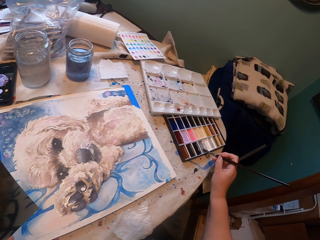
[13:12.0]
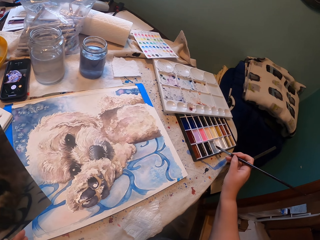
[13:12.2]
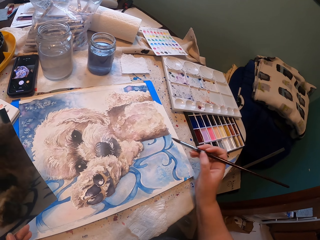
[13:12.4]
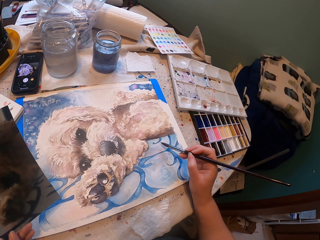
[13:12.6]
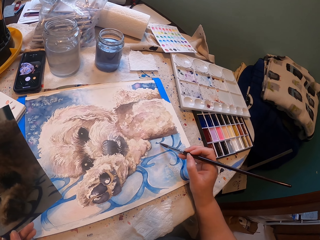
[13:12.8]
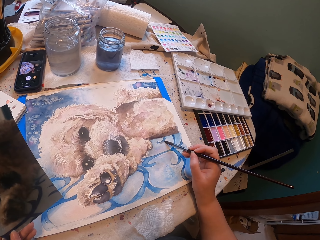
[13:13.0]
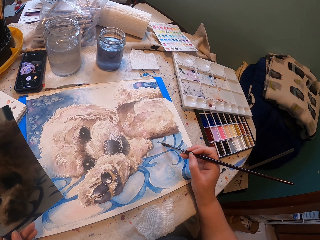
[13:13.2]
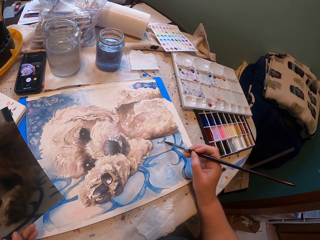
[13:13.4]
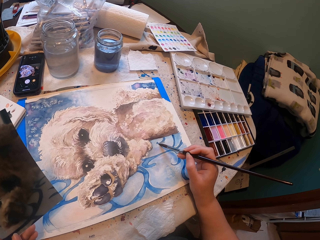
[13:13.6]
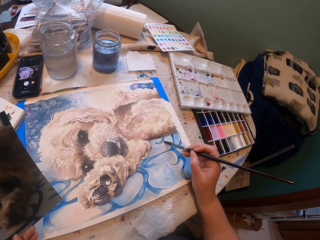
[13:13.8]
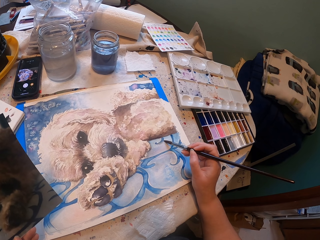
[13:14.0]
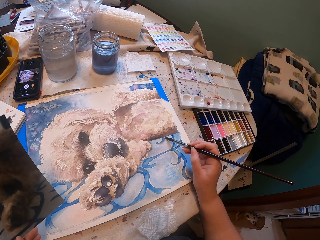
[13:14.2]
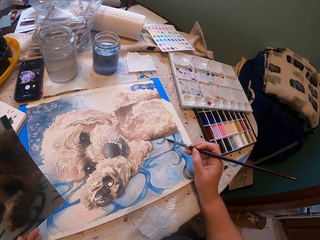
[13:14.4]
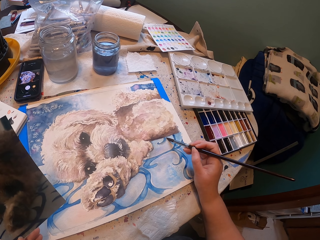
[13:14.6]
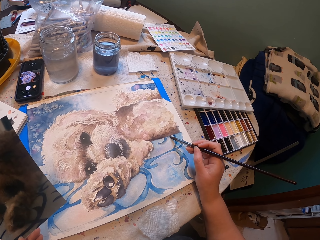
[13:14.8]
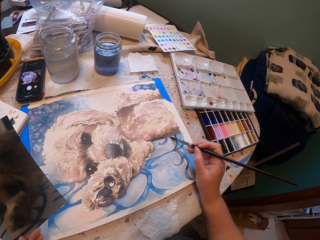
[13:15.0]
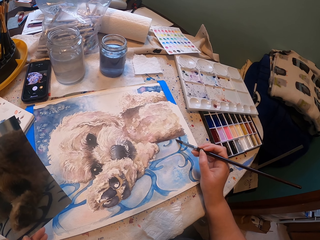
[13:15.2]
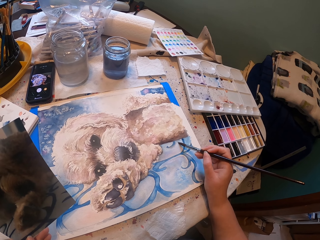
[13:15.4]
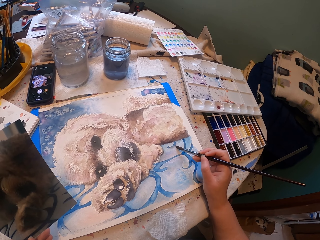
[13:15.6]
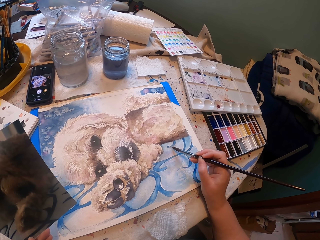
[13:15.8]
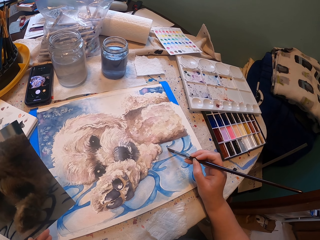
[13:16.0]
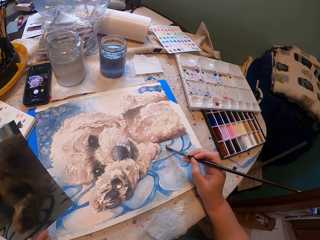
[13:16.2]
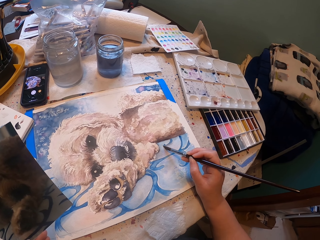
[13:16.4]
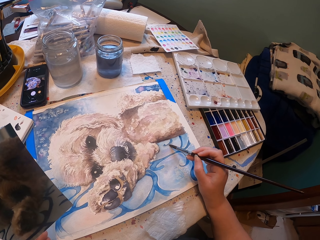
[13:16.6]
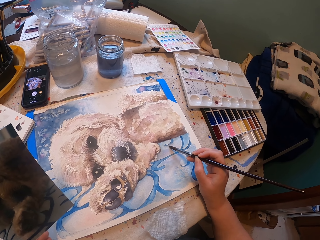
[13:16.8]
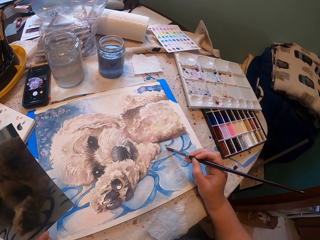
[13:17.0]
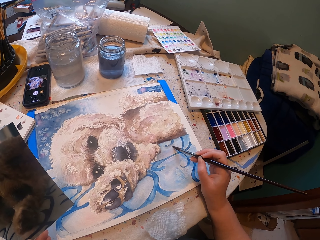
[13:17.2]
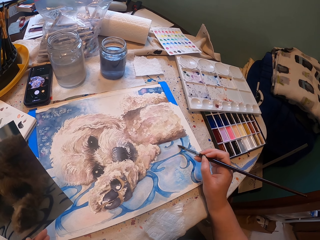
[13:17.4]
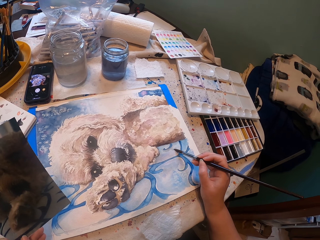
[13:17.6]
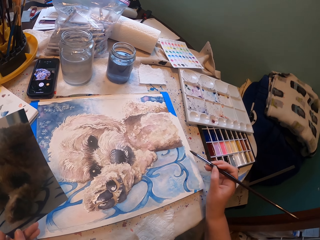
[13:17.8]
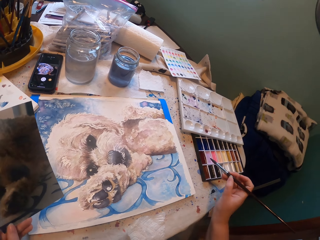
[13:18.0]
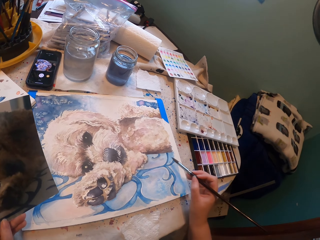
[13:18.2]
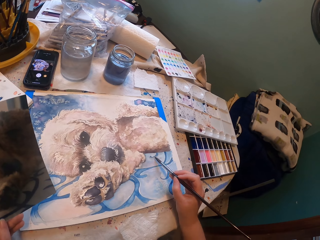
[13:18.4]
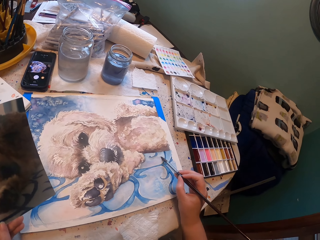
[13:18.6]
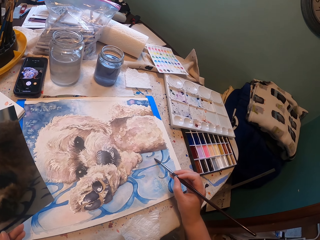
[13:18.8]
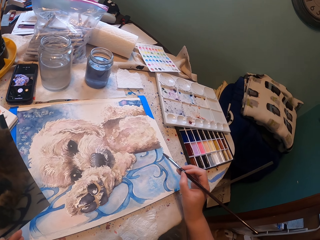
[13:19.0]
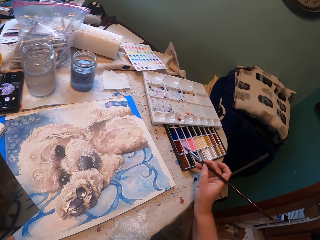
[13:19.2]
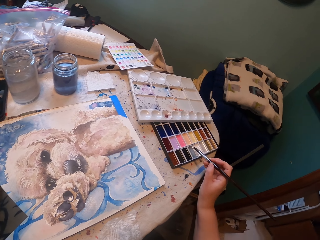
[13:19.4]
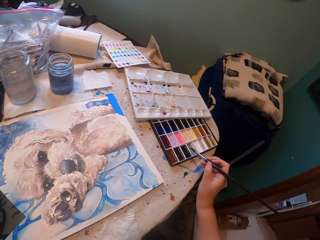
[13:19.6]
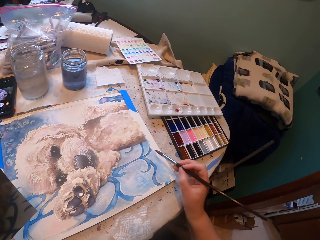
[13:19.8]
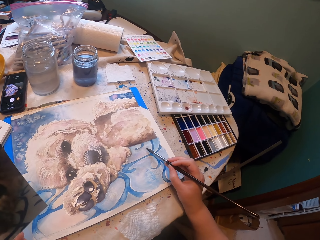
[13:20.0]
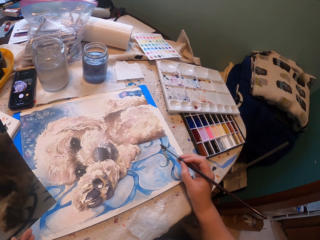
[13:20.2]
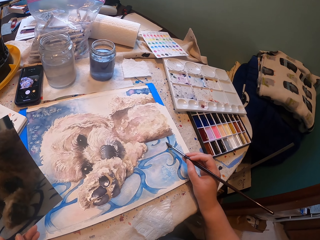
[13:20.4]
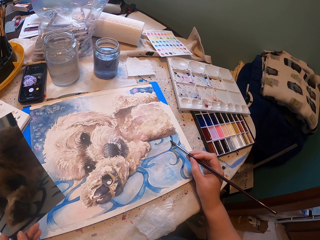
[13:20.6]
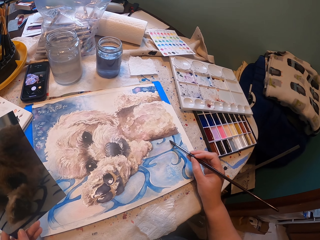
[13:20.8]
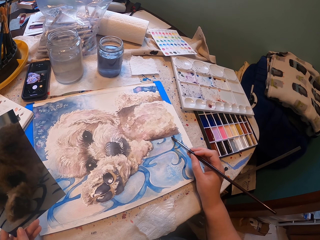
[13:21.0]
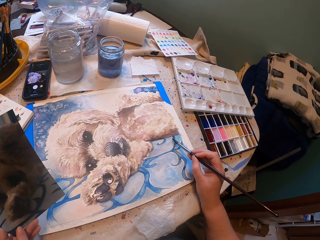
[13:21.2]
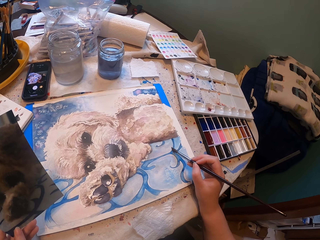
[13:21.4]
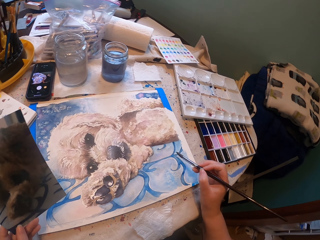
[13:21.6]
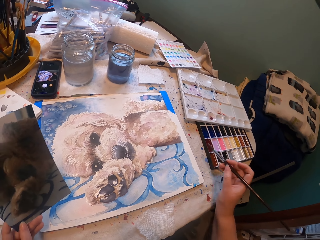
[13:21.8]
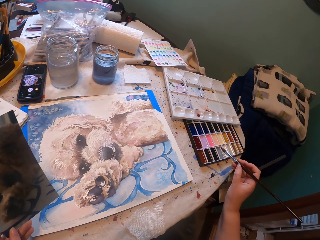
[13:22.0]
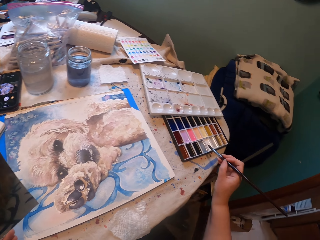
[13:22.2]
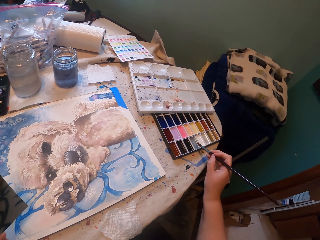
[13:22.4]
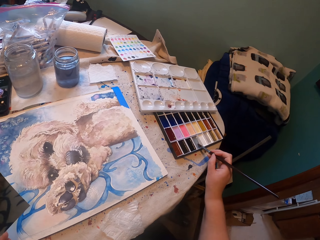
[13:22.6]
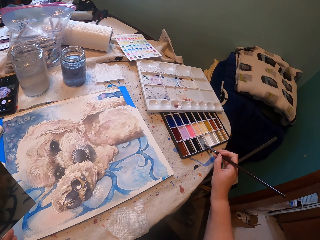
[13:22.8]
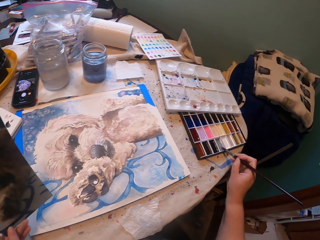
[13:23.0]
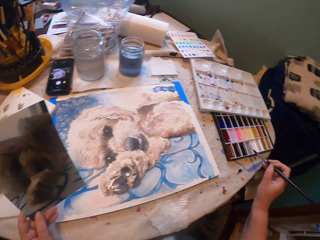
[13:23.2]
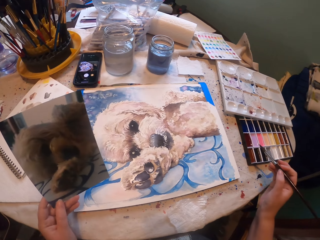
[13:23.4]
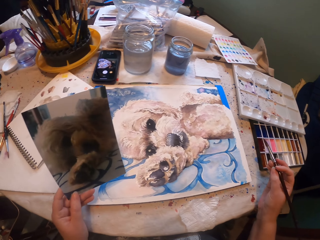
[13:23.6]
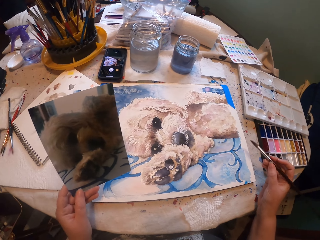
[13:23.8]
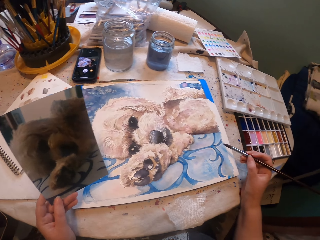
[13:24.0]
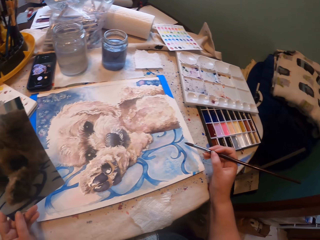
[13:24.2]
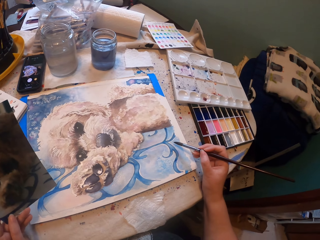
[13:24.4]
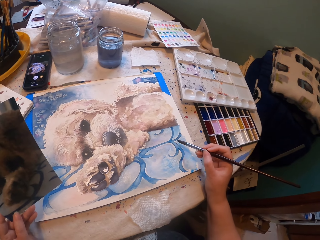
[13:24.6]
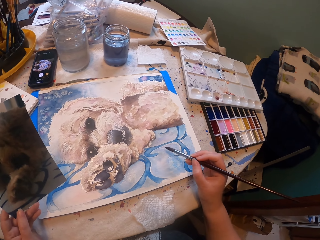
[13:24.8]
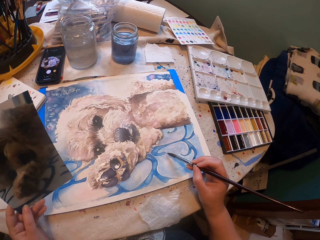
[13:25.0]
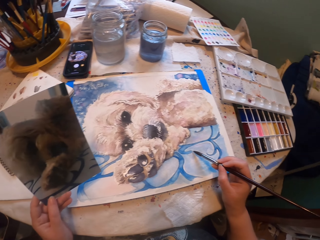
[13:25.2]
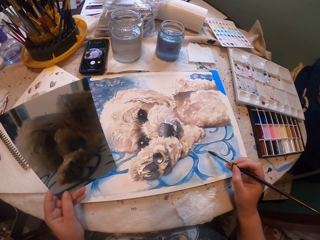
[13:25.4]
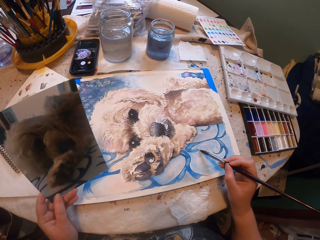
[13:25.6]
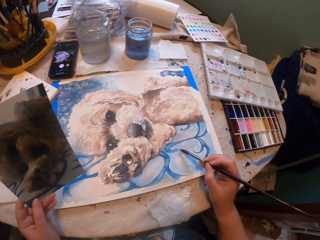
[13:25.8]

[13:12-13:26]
The camera wearer rubs the brush on the grey shade. They paint a painting using a paintbrush. They paint the painting repeatedly. They tap the grey shade with the brush.

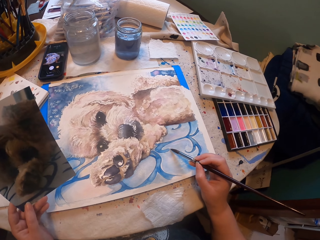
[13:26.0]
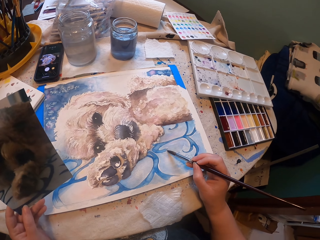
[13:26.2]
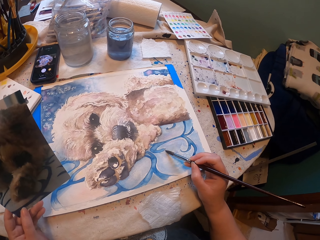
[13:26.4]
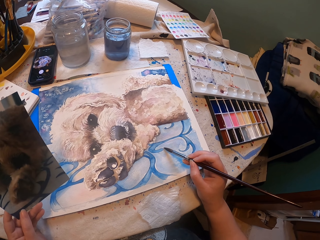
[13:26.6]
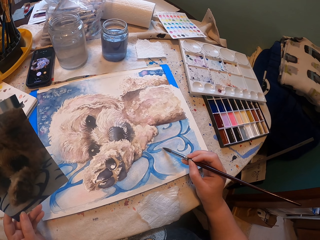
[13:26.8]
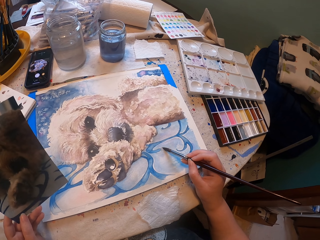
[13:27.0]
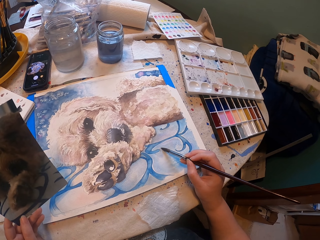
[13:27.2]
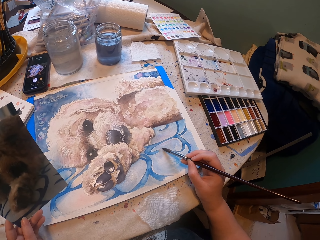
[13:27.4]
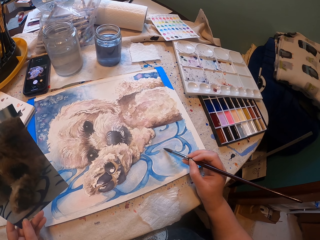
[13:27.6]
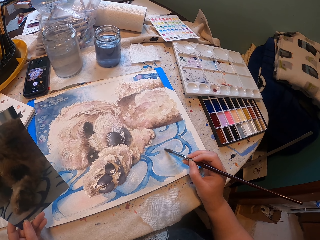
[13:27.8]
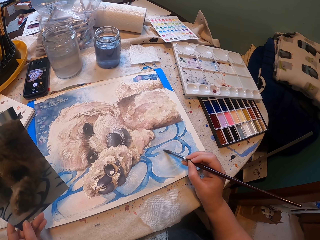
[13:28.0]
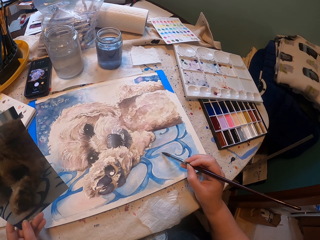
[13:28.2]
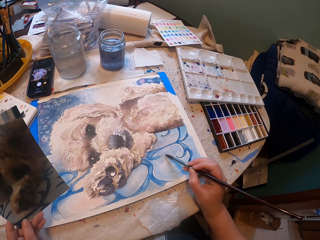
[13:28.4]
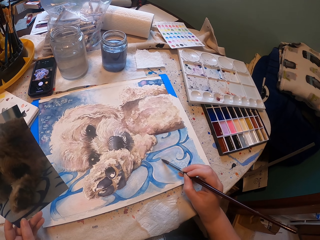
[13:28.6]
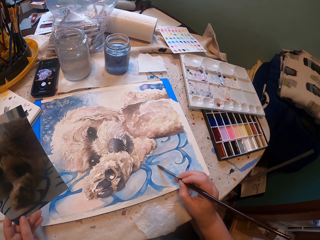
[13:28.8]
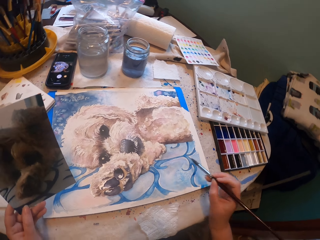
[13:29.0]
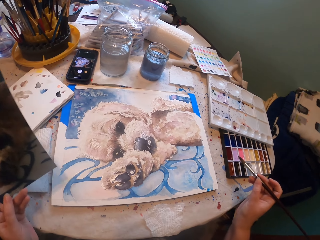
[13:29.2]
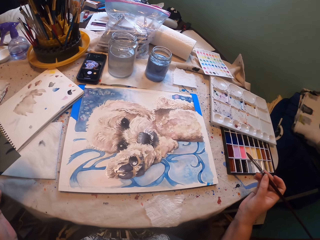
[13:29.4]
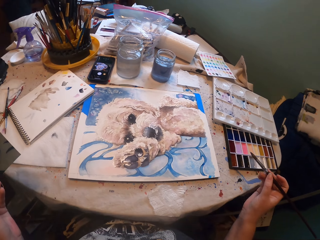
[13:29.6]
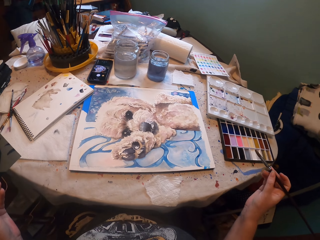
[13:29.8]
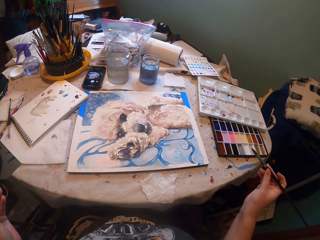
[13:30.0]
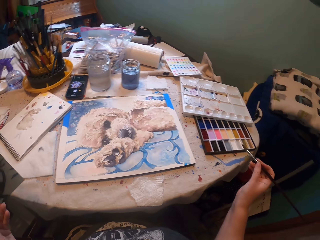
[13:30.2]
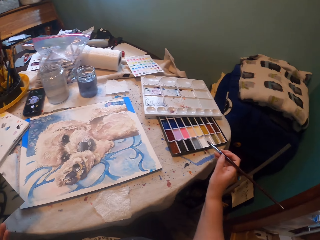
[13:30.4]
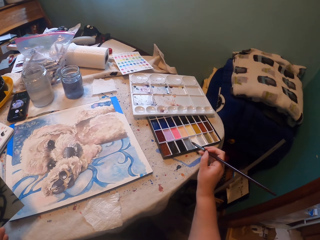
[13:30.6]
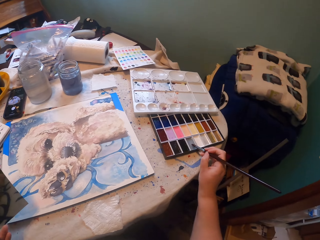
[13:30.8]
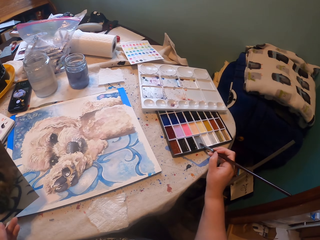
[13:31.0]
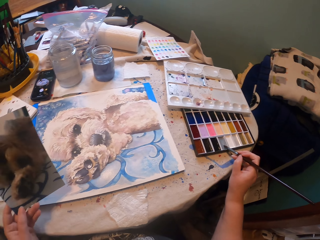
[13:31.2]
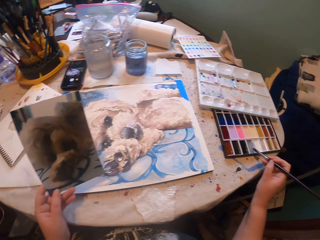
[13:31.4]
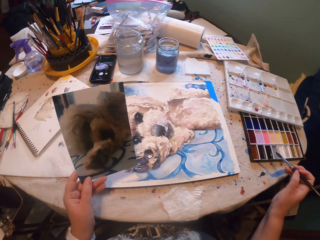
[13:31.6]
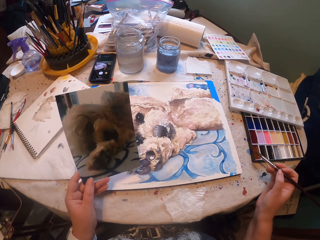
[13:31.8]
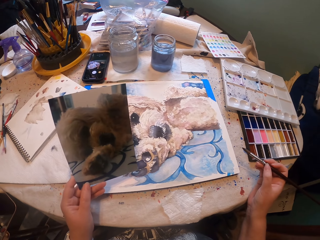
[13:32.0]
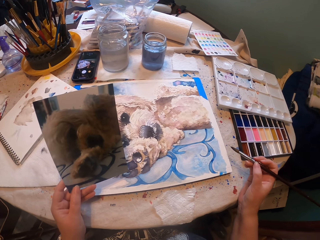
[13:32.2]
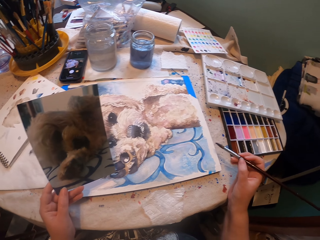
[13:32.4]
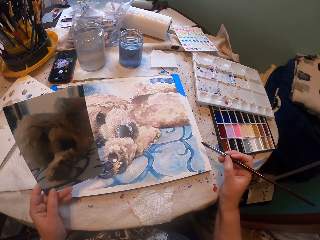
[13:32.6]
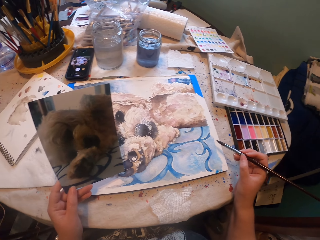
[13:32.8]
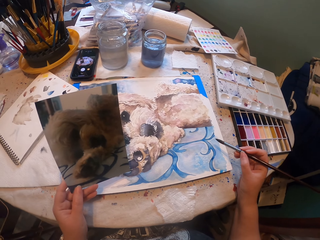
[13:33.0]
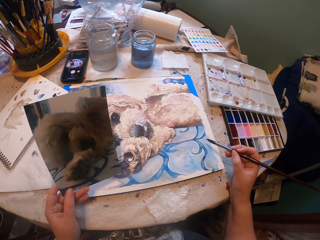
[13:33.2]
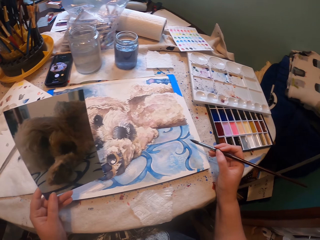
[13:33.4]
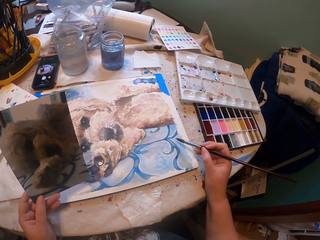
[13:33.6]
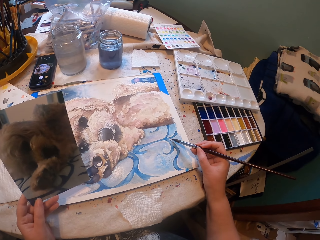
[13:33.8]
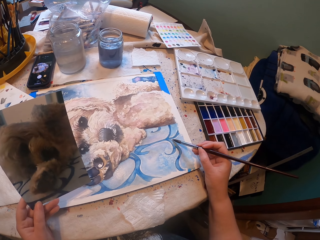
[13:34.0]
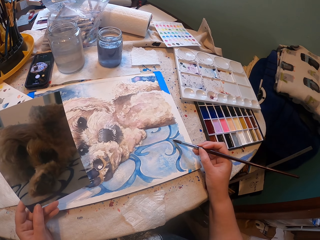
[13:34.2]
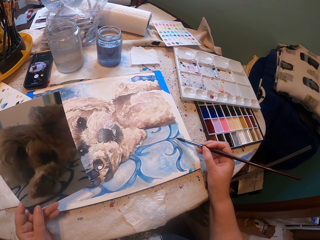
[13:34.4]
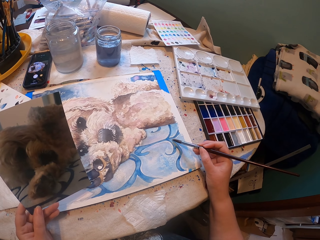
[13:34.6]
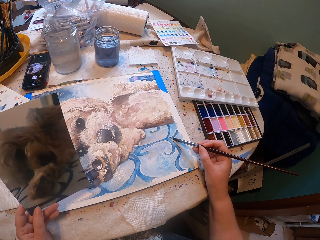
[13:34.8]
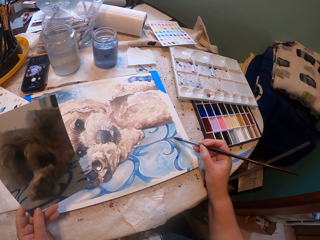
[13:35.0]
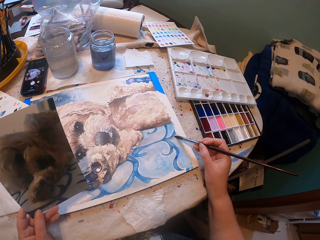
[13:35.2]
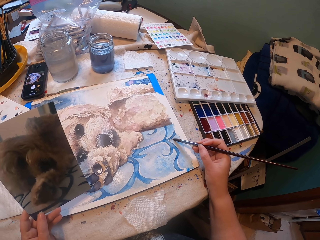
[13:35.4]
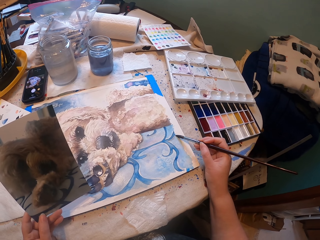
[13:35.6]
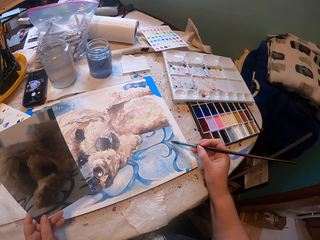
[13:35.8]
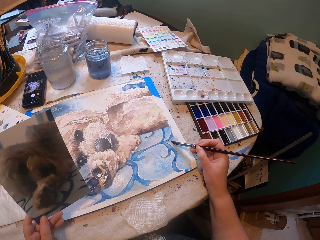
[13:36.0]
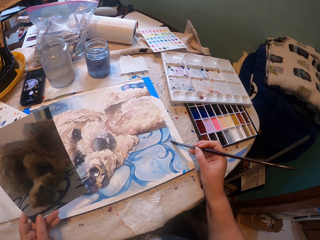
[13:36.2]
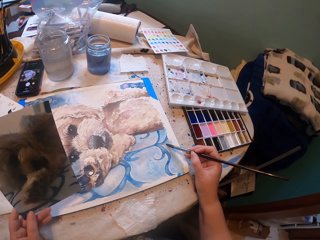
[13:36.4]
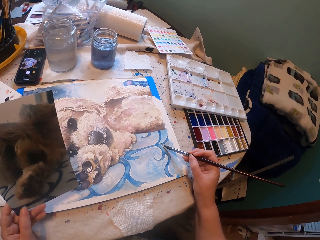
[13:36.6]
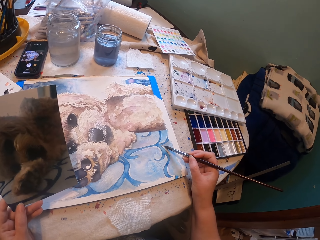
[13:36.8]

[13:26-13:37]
The camera wearer colors the grey paint on the sketch. They lift both hands from the table. They rub the brush on the grey shade. They apply the grey shade to the sketch with the brush.
